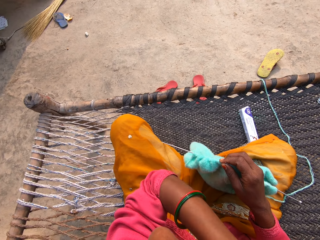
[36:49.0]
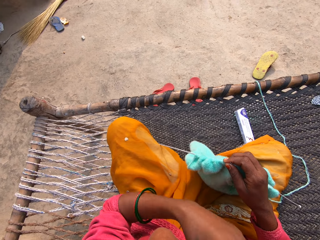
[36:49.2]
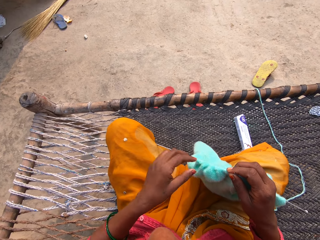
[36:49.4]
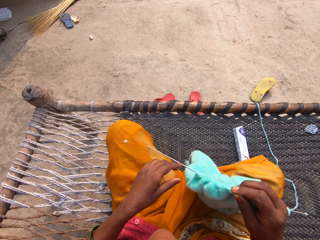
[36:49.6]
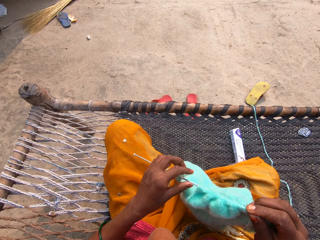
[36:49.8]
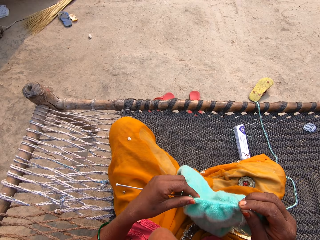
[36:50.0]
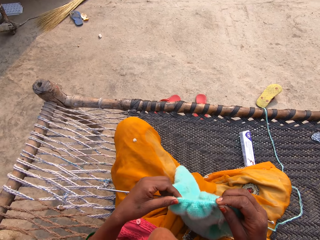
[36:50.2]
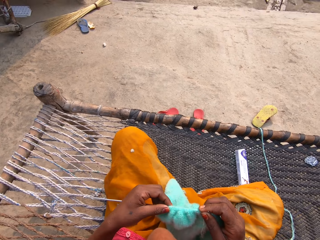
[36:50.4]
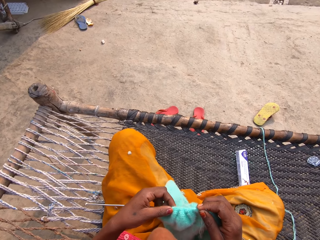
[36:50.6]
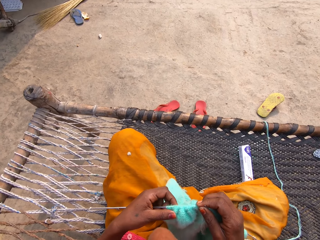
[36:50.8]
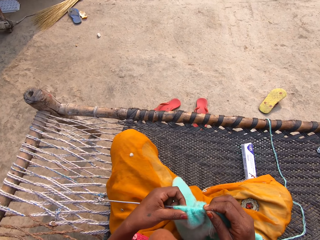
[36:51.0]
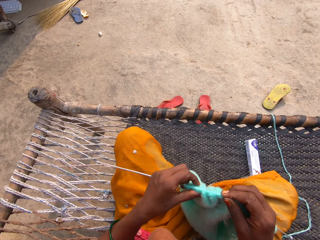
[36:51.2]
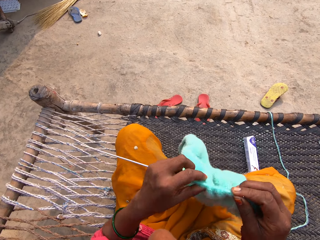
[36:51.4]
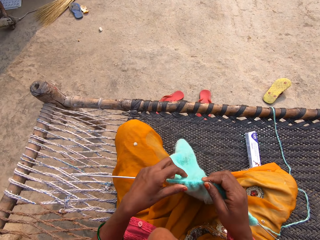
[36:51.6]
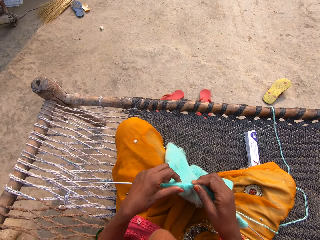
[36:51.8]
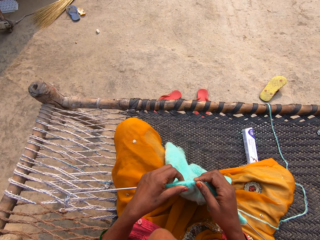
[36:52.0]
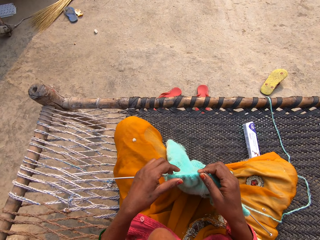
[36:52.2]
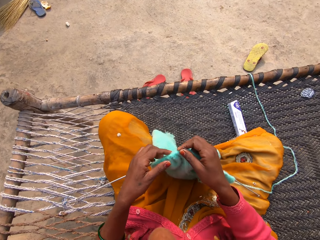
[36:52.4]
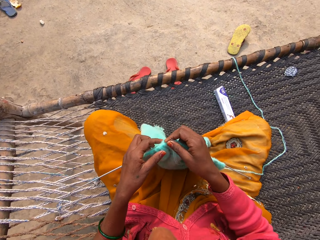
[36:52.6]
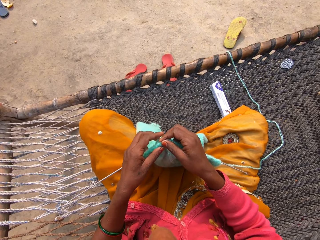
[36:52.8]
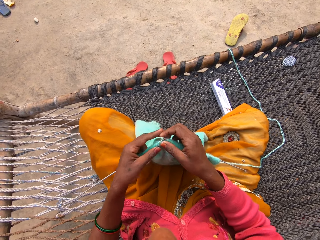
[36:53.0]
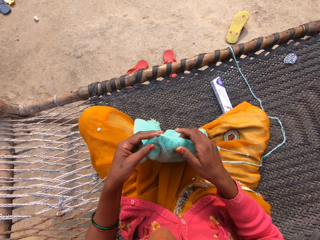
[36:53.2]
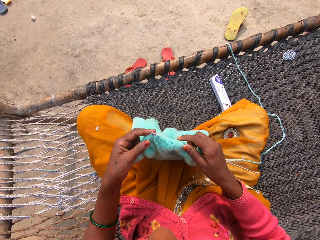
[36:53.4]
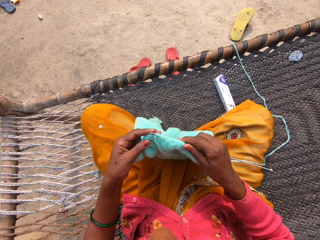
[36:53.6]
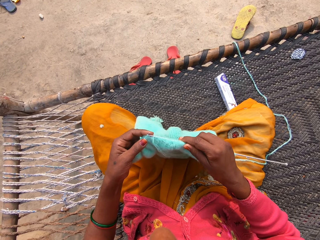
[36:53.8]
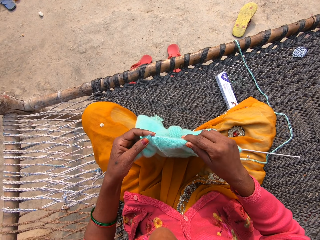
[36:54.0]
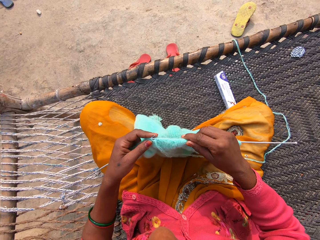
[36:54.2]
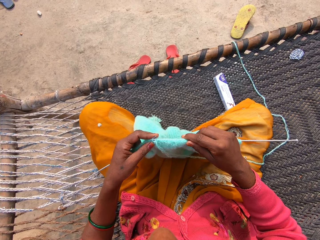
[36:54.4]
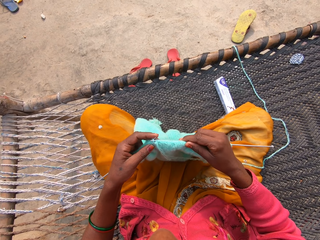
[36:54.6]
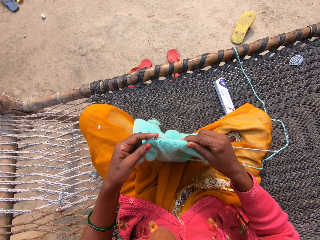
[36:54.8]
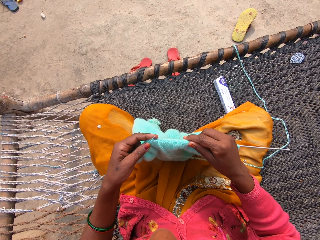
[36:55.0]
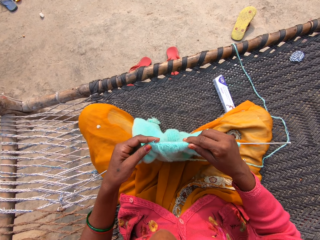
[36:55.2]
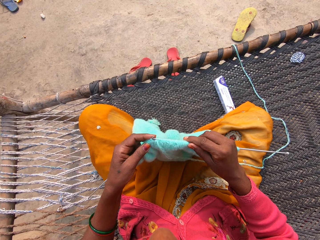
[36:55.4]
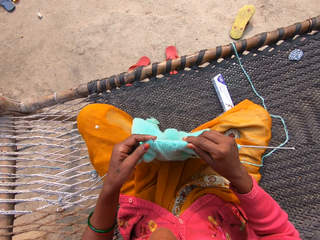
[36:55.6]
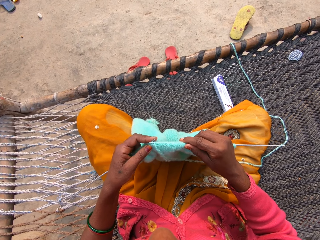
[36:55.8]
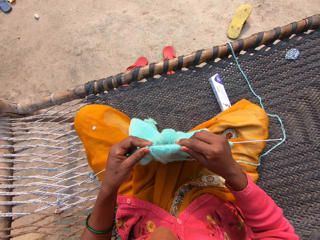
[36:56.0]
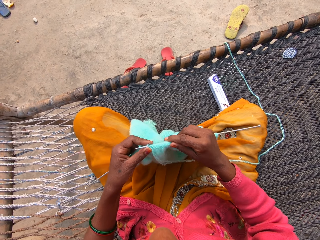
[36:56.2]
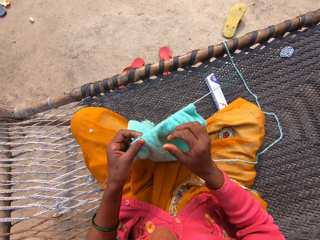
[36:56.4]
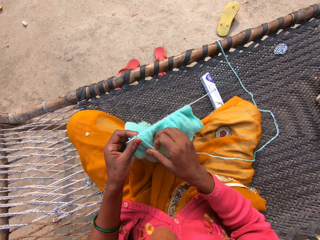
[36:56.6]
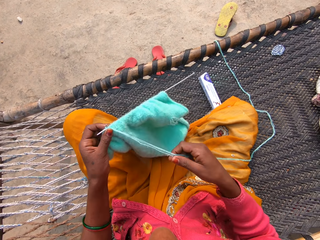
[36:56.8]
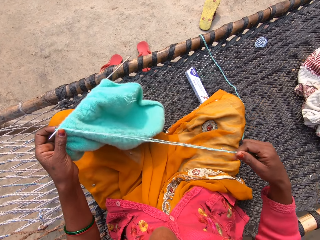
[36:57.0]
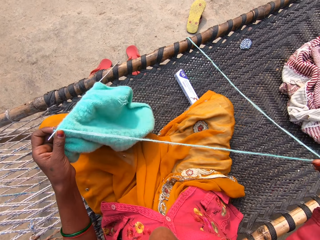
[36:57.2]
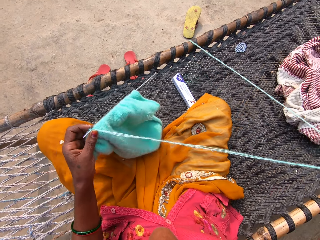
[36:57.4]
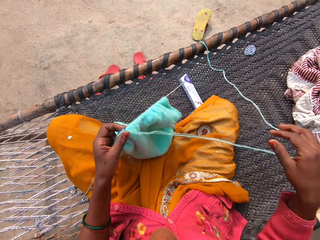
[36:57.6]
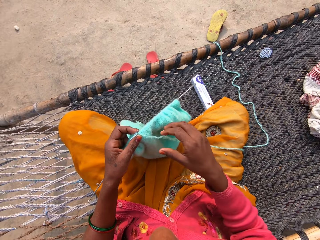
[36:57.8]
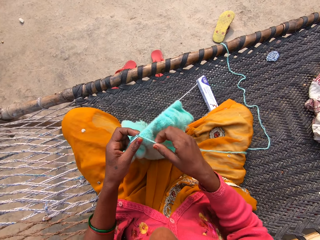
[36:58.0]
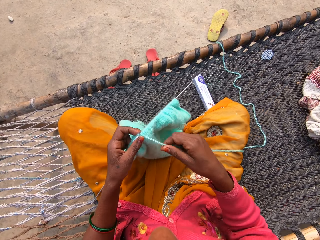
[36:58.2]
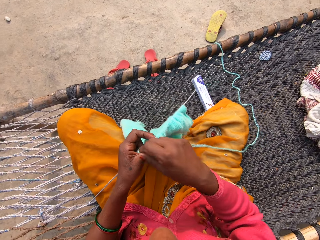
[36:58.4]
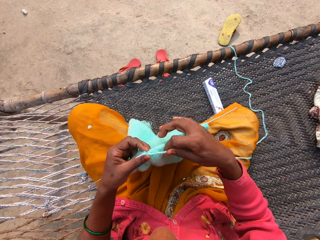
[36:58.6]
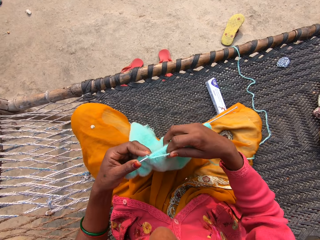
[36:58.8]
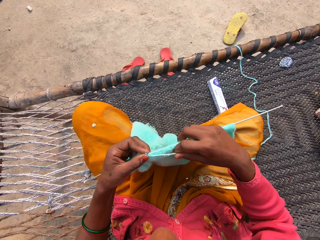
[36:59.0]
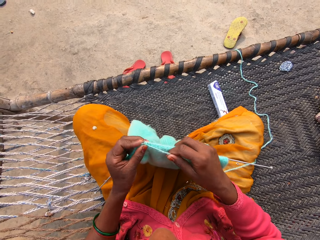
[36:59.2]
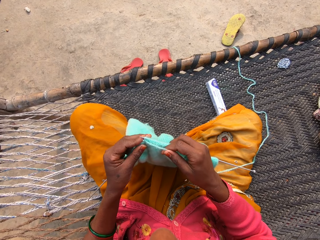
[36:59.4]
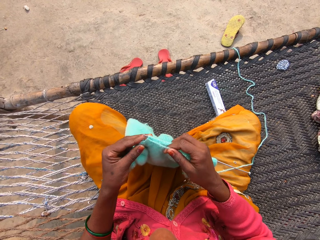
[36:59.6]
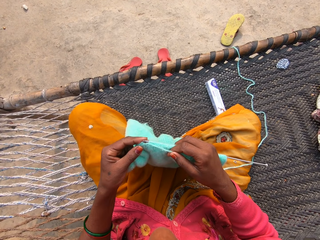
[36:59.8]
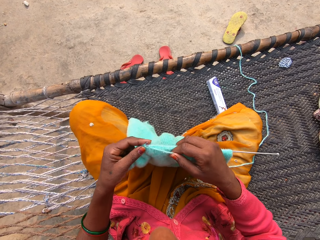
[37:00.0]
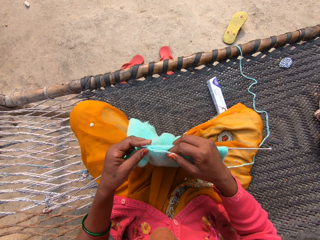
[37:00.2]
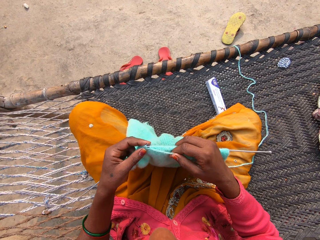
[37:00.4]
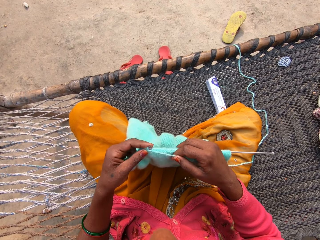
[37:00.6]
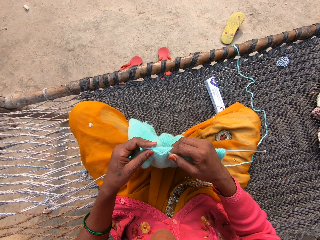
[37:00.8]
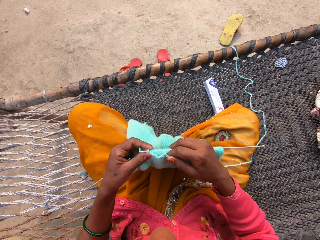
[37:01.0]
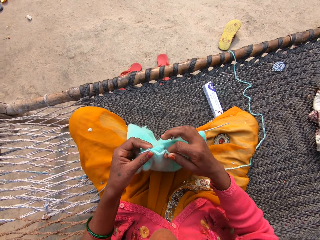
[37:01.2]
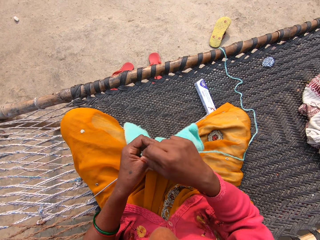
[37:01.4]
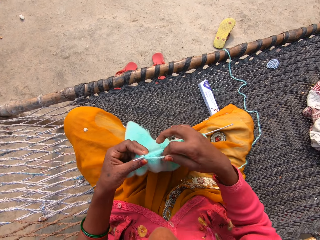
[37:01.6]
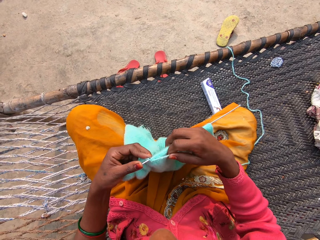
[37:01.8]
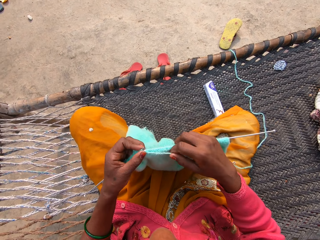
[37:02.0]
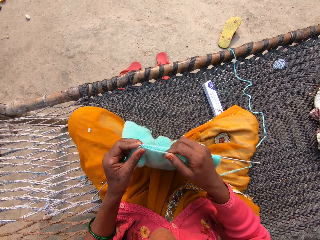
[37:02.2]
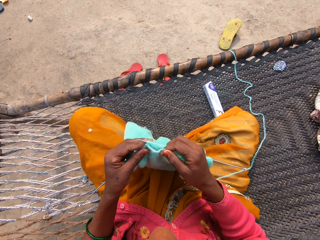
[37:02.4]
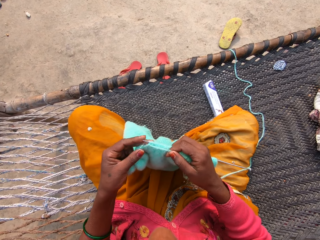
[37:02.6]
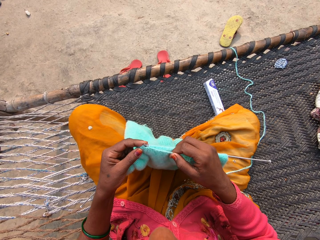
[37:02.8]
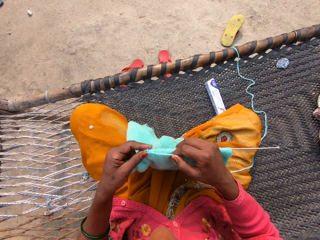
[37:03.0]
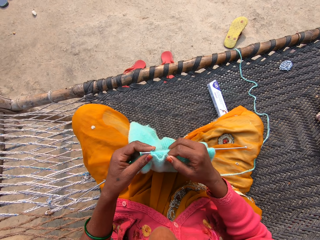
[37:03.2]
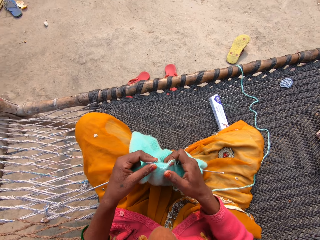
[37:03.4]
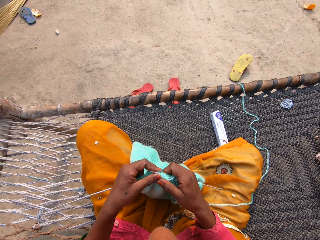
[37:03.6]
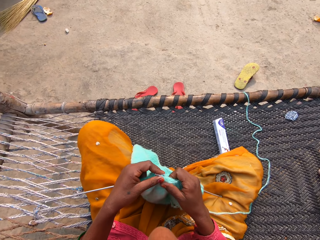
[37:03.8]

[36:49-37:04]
The camera wearer holds the fabric with her left hand. She holds the knitting pins and yarn with both hands. She lifts the fabric and places the fabric on her lap. She knits the fabric with two knitting pins and yarn on a rattan mat. She holds the knitting pins and yarn with her left hand and adjusts the unknitted yarn with her right hand. She drops the yarn on her lap. She loops the yarn on a knitting needle. She knits the fabric with the two knitting pins and yarn on the rattan mat. She loops the yarn on the knitting needle and knits the fabric with the knitting needle.

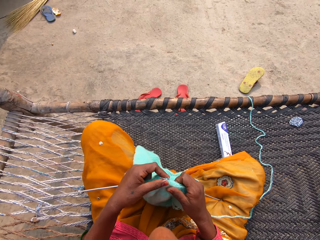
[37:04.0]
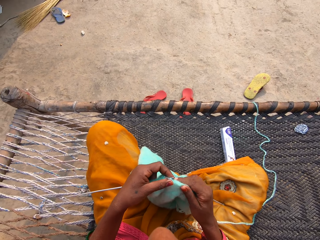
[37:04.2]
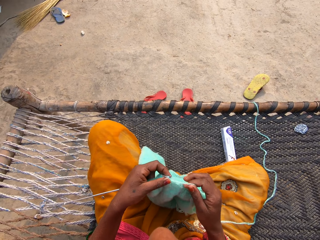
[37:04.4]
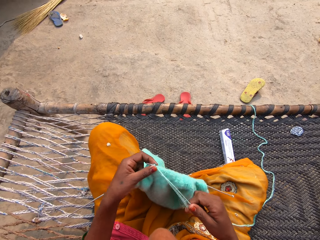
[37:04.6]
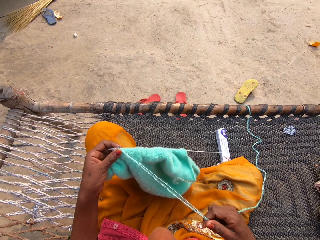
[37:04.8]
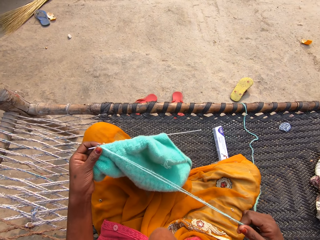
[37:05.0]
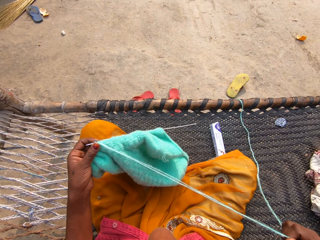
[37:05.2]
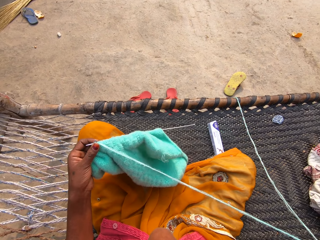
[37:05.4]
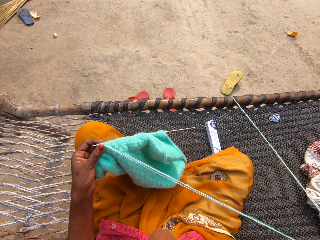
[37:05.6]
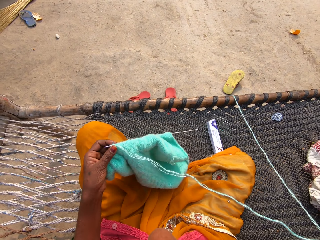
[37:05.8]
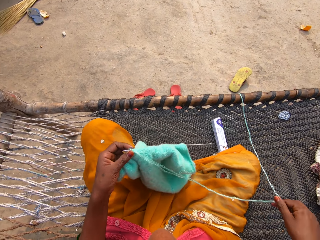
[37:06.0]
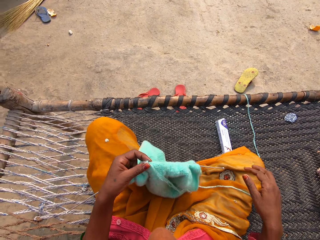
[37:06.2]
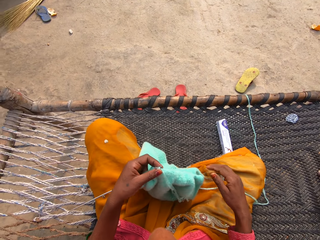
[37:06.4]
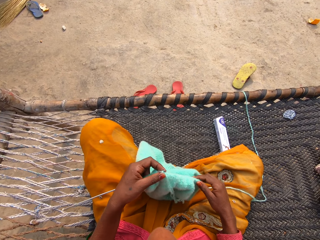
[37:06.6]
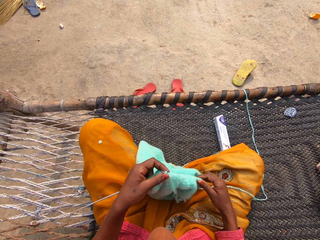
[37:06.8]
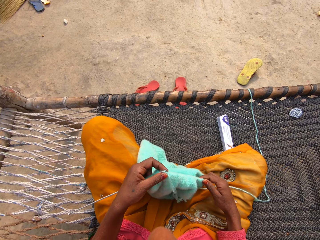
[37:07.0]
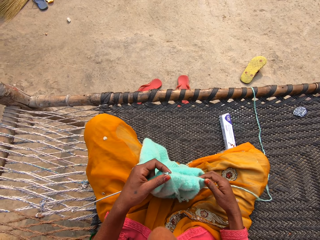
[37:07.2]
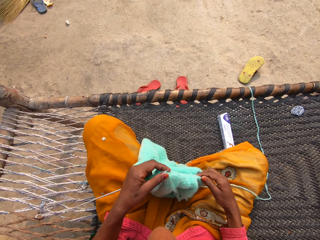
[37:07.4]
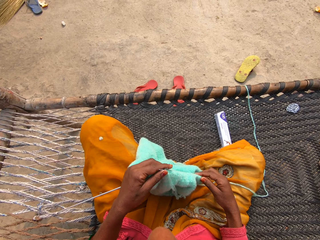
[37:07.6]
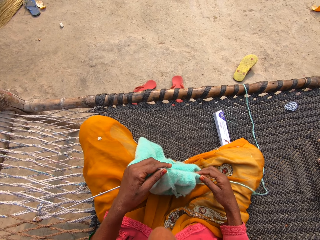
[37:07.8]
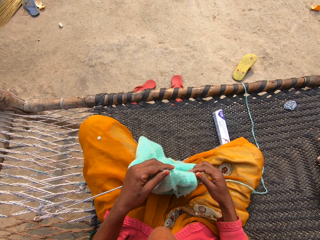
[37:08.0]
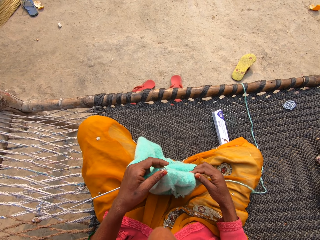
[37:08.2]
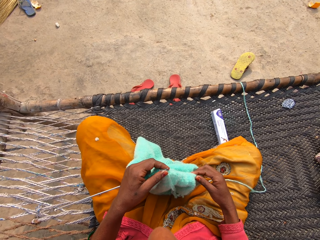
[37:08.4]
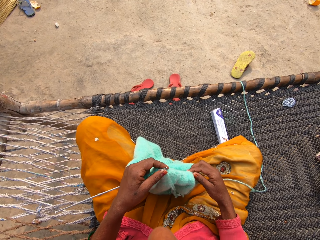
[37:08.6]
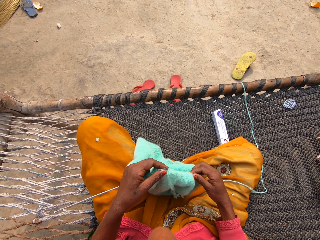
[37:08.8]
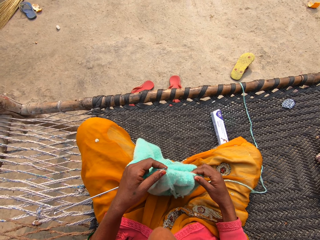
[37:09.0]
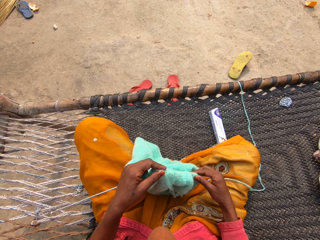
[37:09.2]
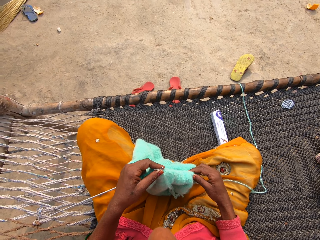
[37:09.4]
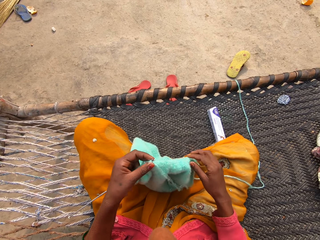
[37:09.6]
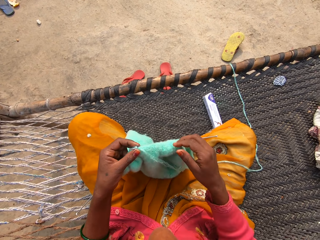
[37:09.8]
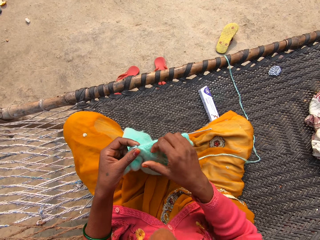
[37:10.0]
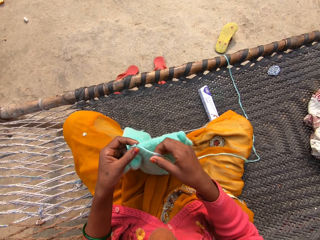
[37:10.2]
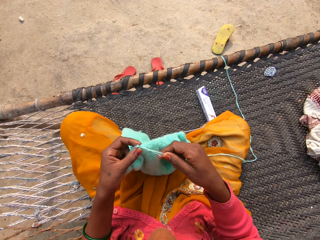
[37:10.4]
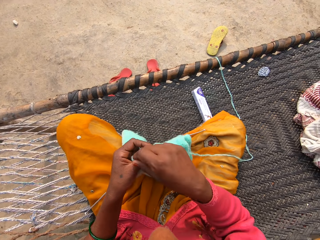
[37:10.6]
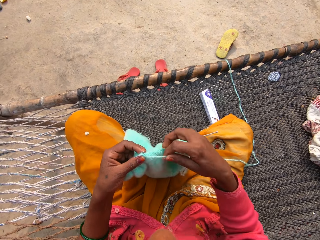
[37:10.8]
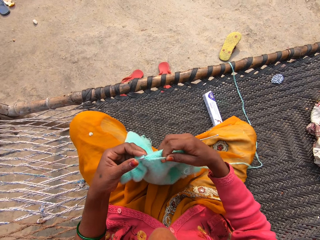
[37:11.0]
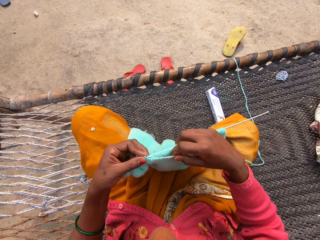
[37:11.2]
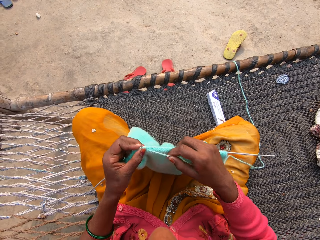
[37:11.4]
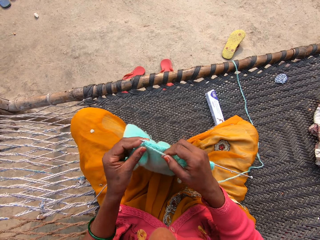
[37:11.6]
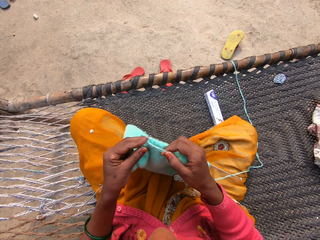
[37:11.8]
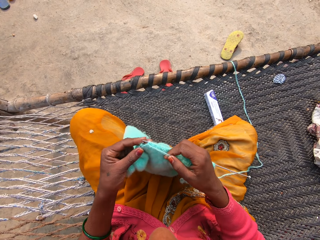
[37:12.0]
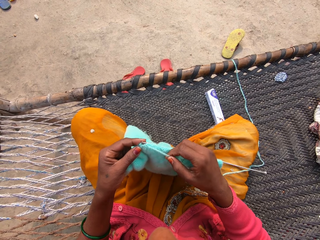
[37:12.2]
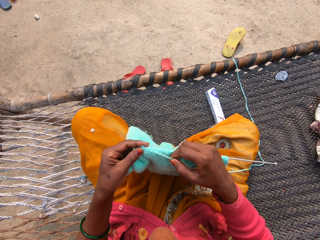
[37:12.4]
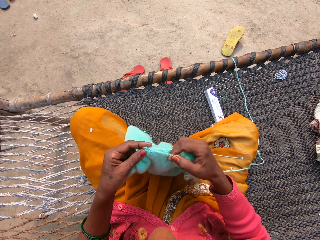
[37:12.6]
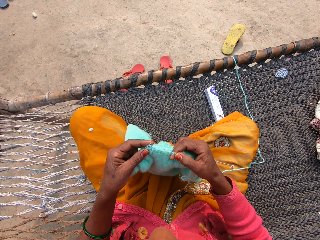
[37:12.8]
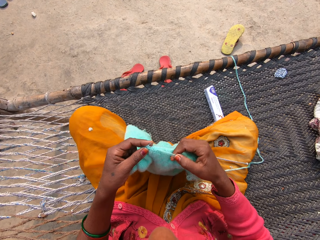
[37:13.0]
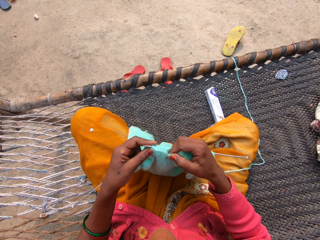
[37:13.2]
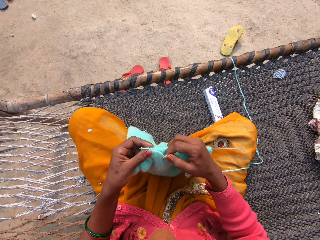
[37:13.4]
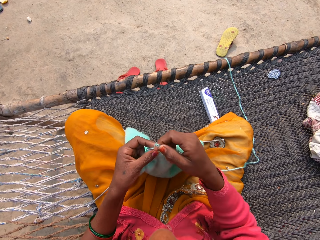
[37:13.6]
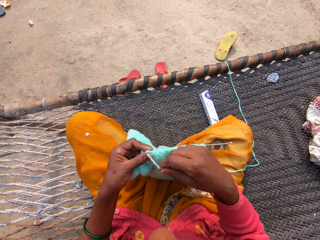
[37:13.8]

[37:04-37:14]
The camera wearer holds the knitting pins and yarn with her left hand and adjusts the unknitted yarn with her right hand. She drops the yarn on her lap. She holds the fabric with her right hand. She adjusts the yarn on the right knitting pin. She holds the yarn with her right hand. She loops the yarn on a knitting needle. She knits the fabric with two knitting pins and yarn on a rattan mat.
